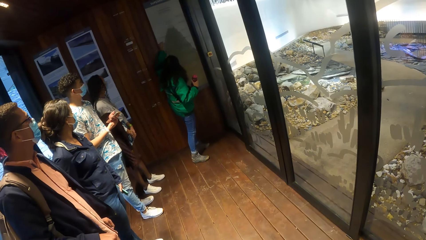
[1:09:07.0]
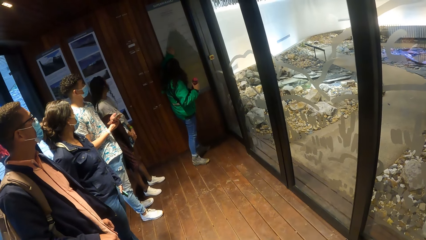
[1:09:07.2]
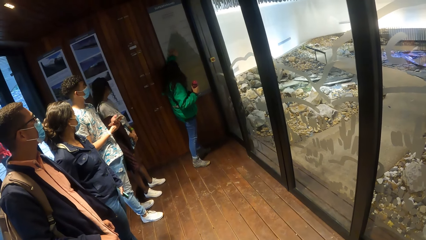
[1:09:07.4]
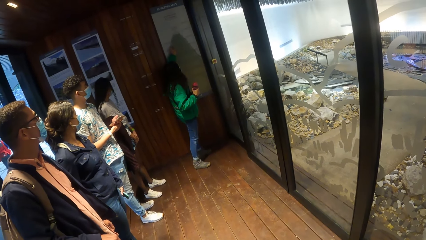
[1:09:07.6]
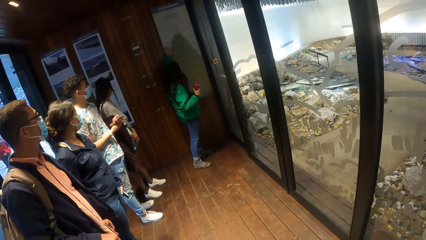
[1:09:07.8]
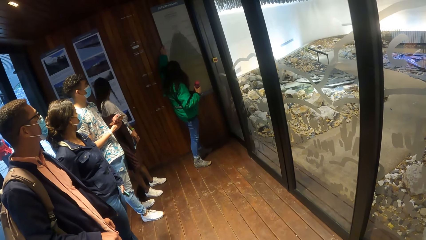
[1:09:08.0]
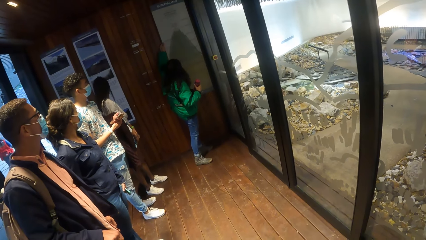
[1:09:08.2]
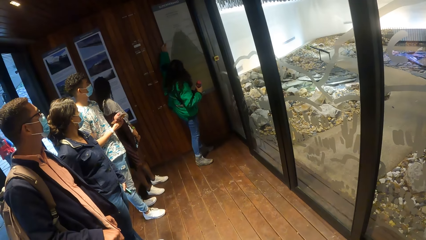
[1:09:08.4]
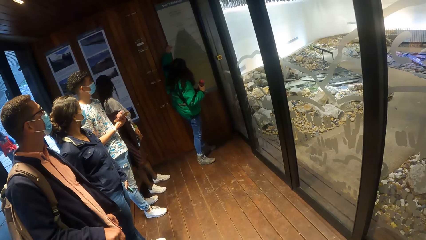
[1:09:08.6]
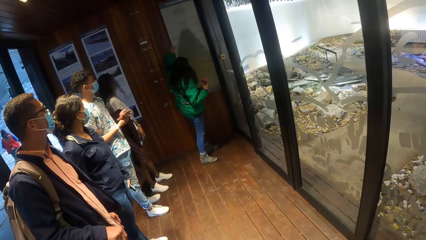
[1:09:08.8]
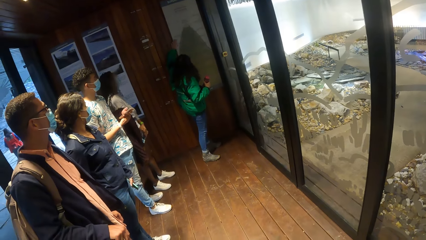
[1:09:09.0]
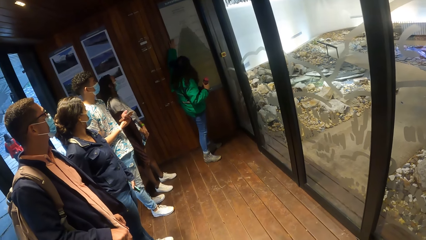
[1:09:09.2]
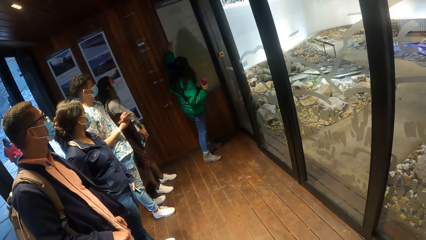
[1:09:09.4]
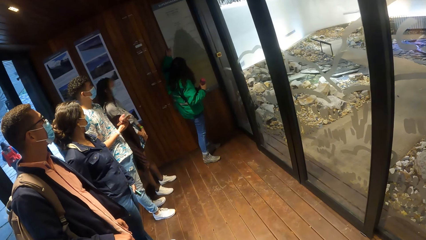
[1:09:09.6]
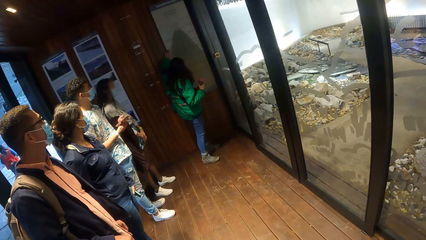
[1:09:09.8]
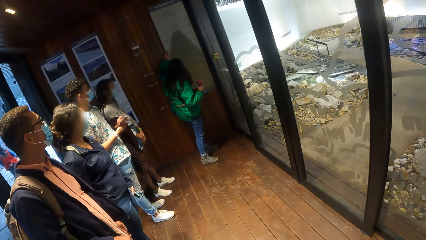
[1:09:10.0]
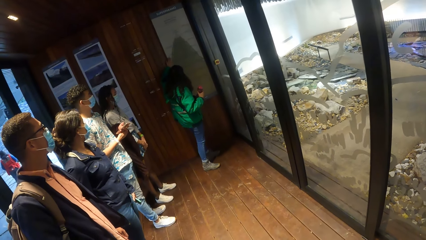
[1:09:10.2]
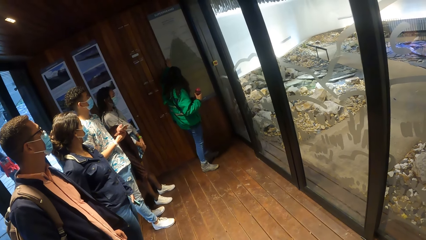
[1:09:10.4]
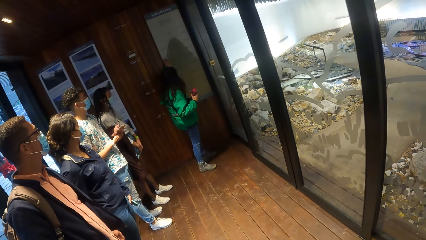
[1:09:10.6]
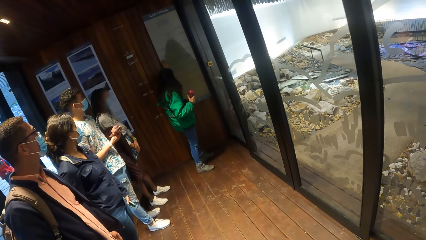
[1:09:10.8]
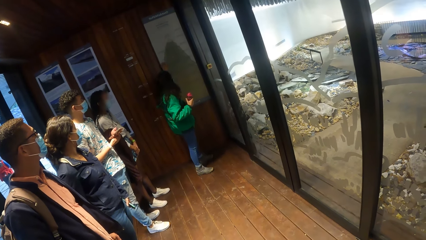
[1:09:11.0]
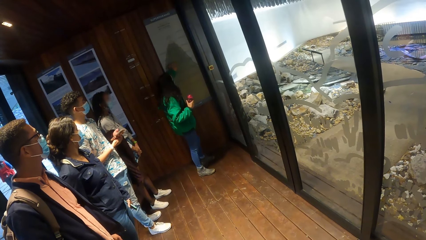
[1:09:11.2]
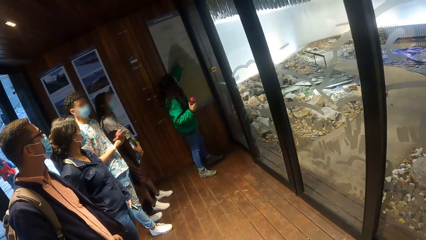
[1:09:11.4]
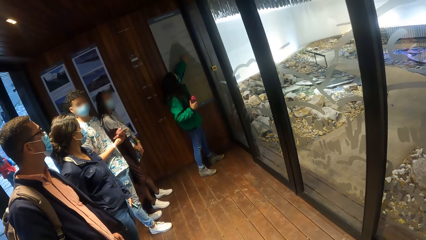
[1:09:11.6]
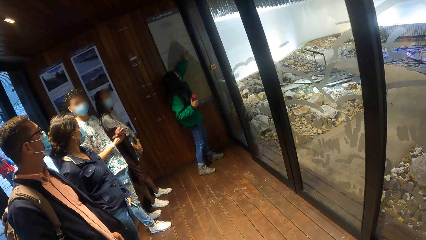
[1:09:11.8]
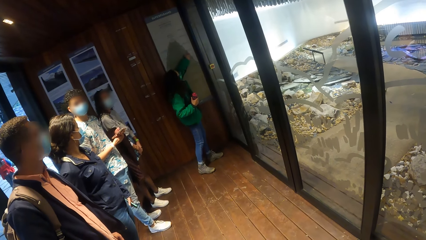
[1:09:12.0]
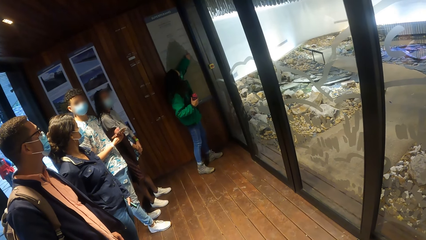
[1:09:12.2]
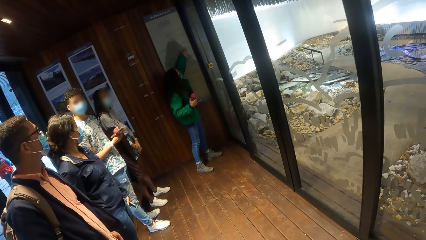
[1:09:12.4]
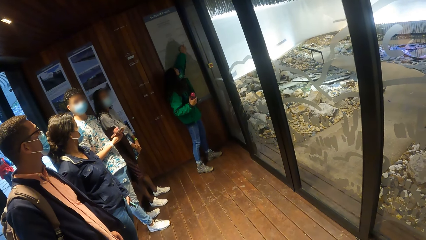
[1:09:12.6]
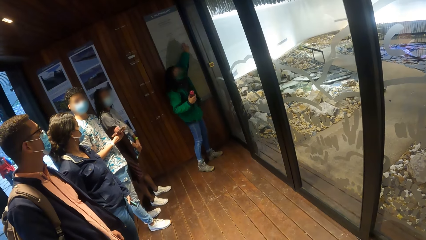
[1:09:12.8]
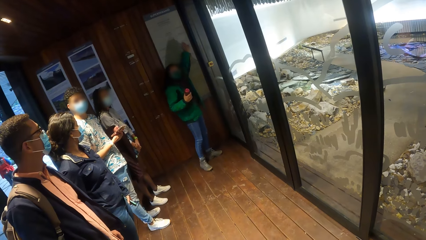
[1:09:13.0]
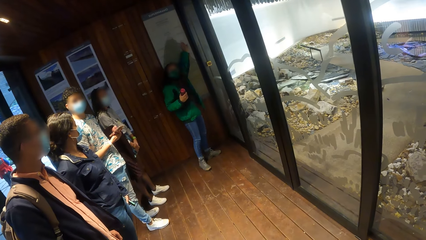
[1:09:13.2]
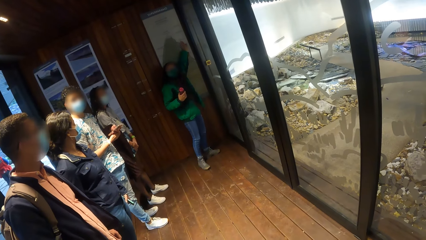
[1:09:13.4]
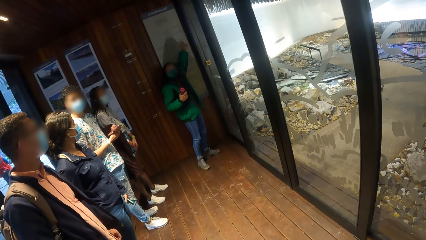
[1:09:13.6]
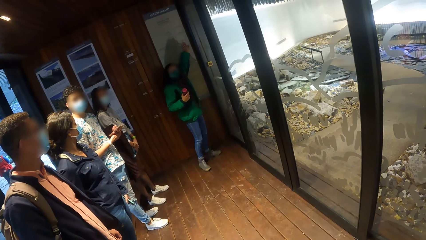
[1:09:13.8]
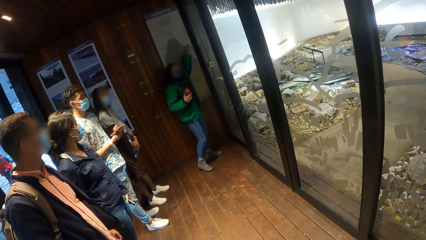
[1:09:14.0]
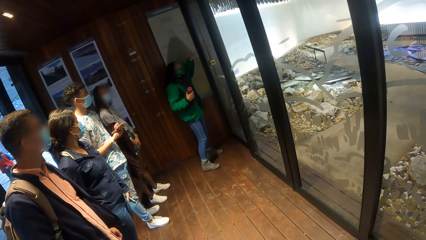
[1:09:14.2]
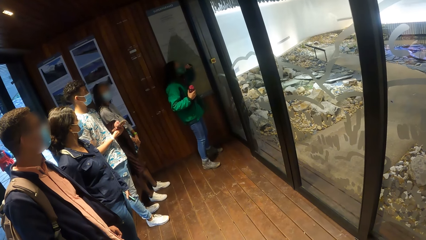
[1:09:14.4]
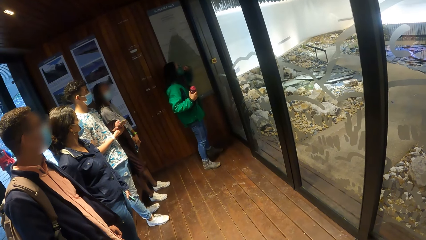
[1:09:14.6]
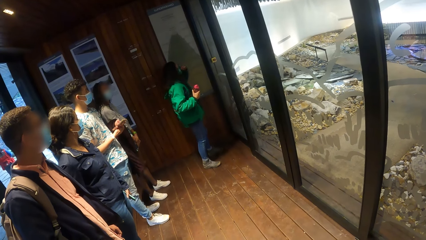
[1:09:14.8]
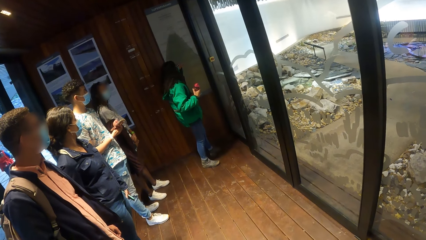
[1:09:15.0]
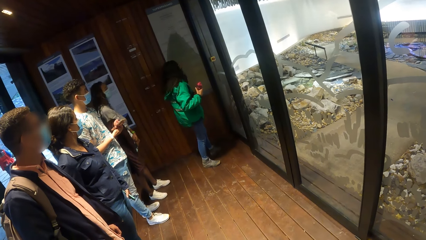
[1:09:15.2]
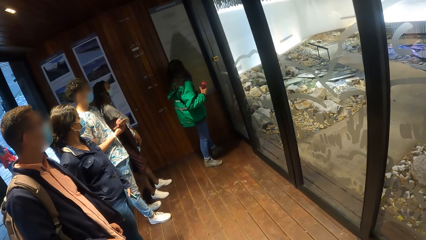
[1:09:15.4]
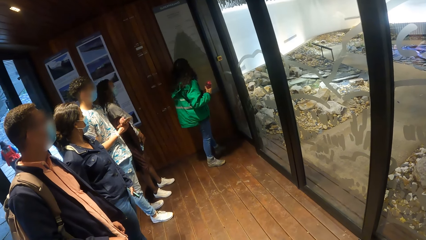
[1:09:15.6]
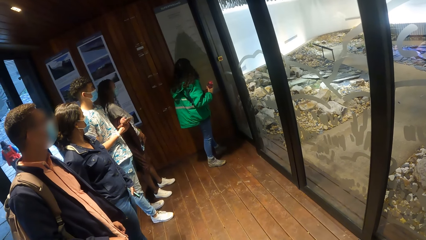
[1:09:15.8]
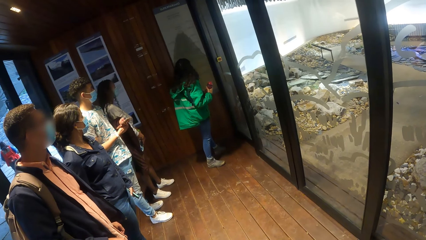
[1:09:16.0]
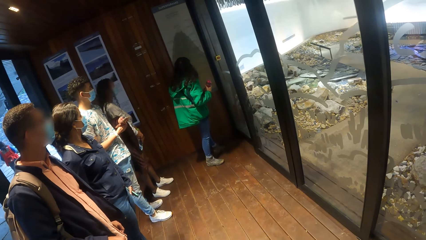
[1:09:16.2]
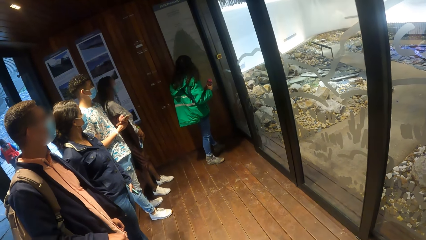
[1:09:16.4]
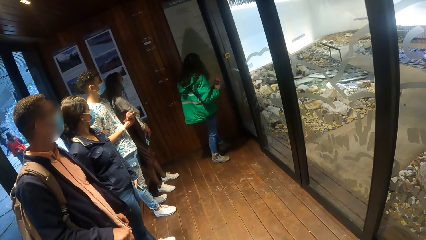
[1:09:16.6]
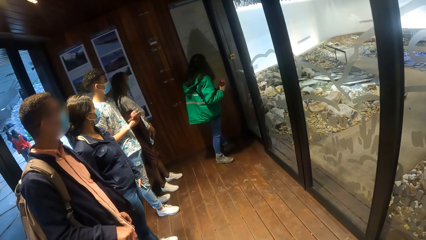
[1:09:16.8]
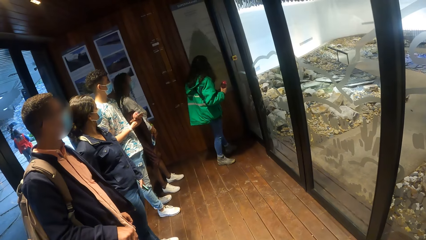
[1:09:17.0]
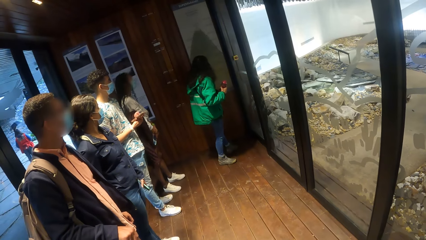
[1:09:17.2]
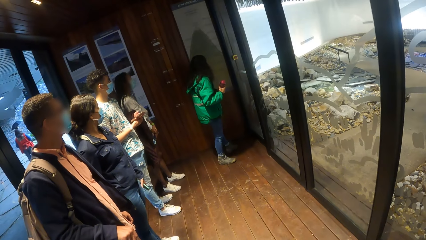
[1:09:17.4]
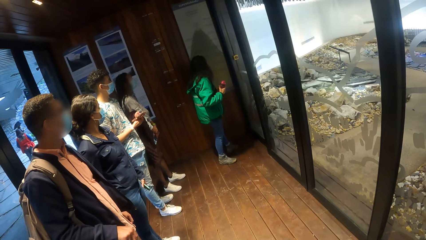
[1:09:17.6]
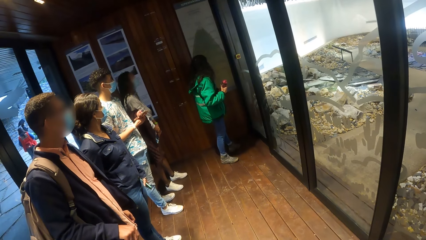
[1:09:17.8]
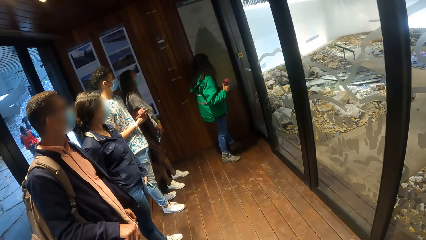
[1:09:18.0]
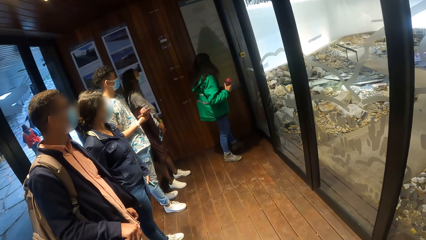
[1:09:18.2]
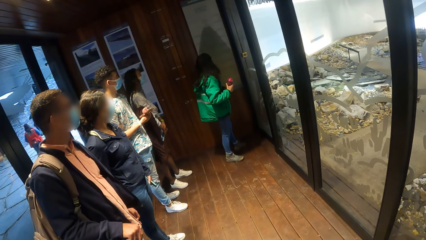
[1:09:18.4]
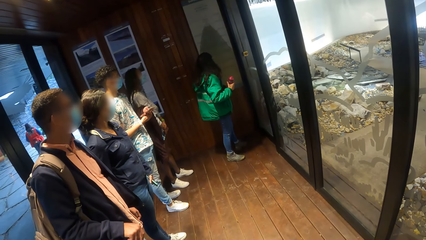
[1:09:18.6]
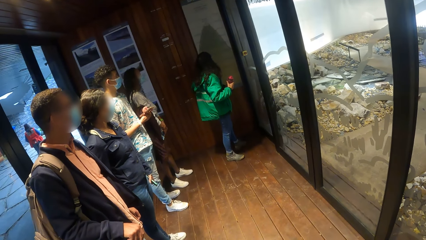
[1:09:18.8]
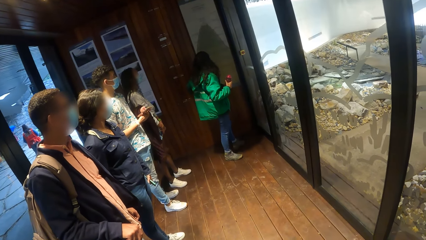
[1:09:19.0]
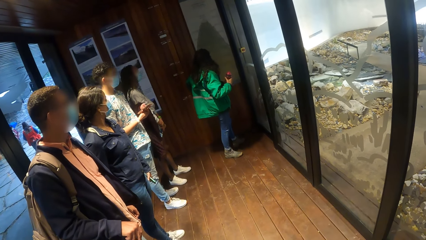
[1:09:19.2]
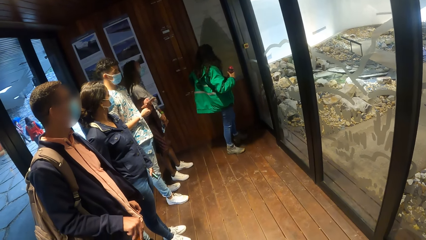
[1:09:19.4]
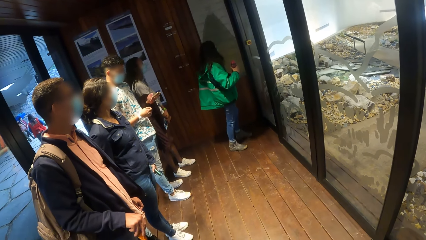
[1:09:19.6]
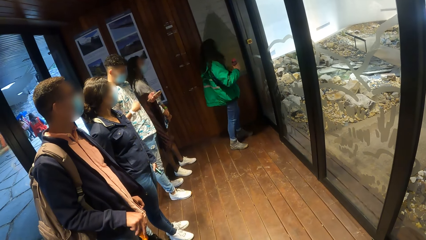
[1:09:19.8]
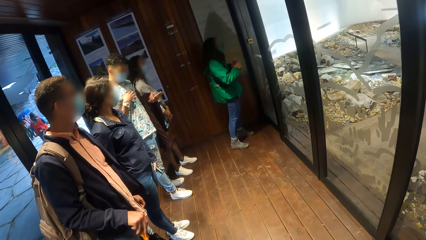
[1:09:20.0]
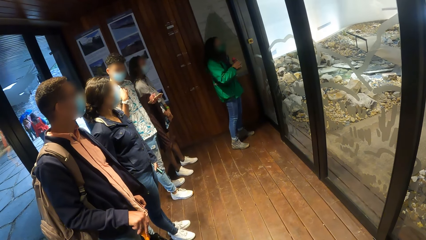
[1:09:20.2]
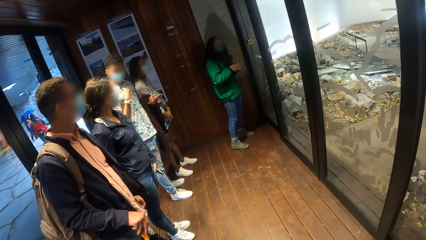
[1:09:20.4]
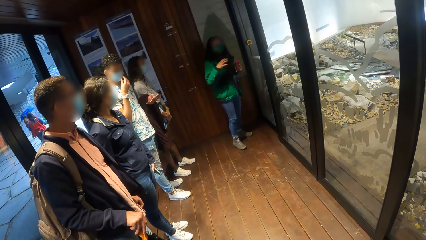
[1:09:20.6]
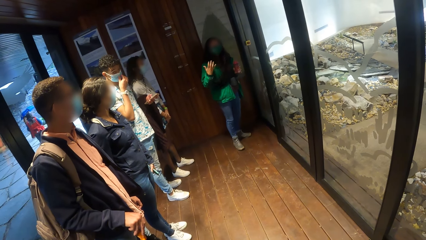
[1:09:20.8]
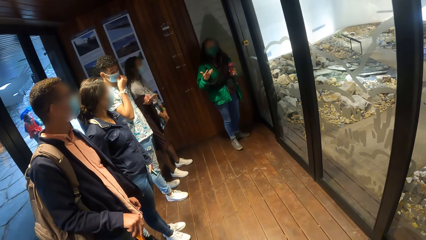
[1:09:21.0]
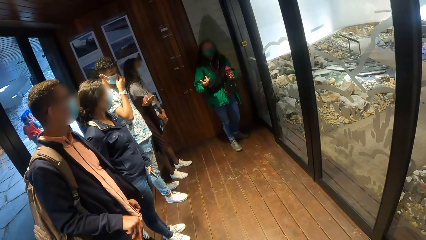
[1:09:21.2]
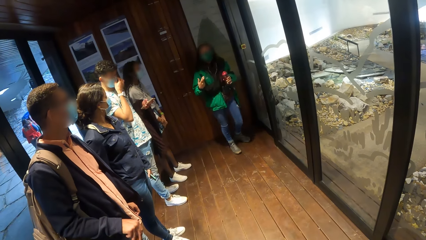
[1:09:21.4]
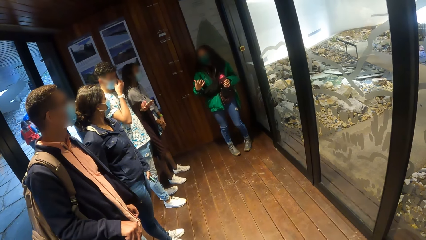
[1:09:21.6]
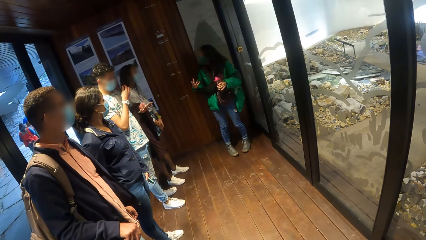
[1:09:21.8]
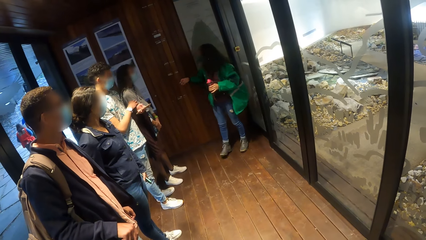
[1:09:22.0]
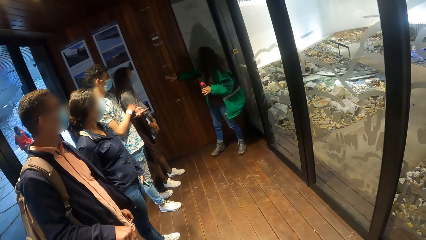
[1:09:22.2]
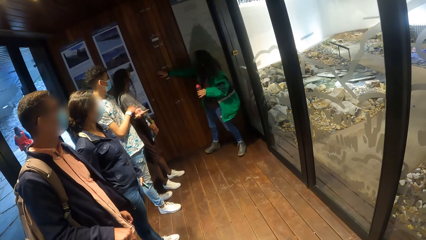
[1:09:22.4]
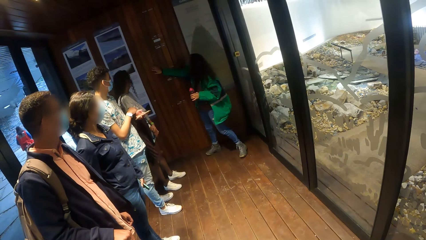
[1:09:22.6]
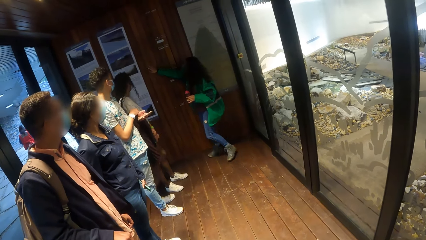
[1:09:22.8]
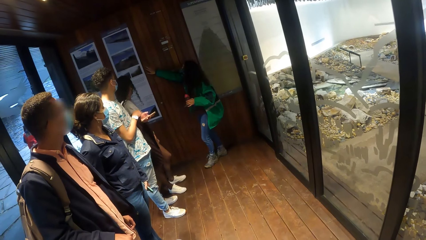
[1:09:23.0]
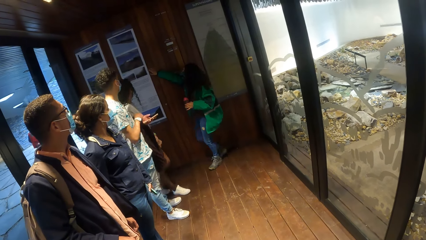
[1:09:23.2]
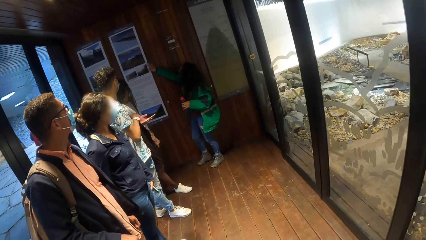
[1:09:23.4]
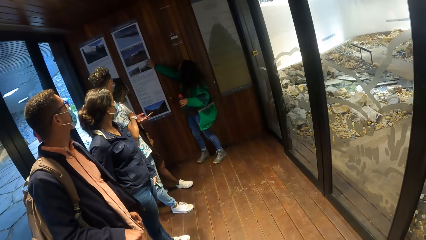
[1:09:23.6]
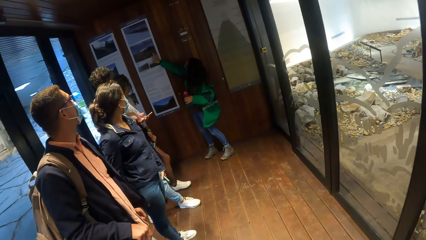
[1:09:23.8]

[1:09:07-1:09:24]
The camera wearer listens to the speech. The woman illustrates with a diagram on the wall with her right hand.
